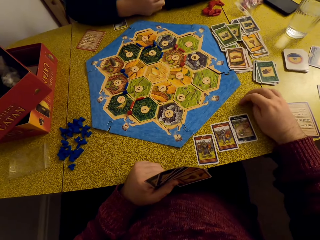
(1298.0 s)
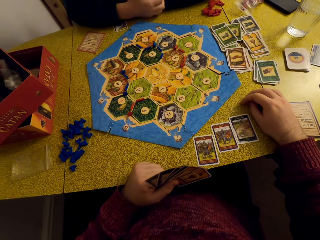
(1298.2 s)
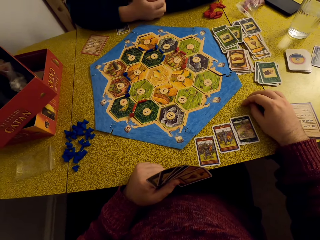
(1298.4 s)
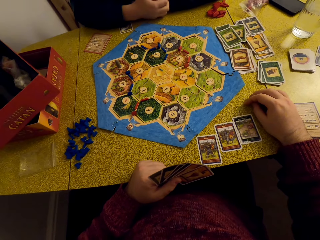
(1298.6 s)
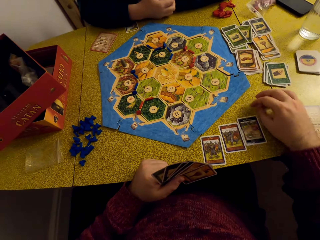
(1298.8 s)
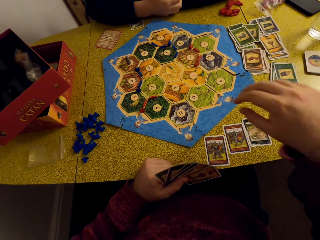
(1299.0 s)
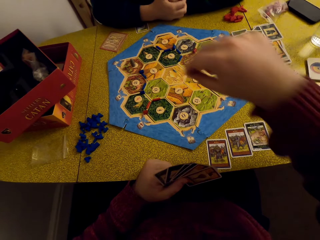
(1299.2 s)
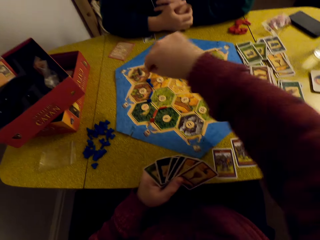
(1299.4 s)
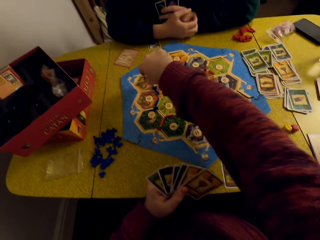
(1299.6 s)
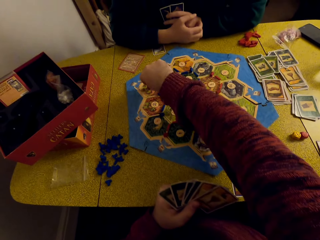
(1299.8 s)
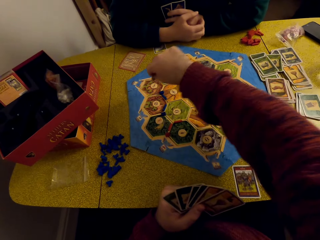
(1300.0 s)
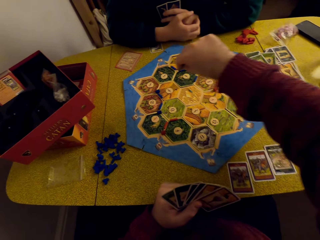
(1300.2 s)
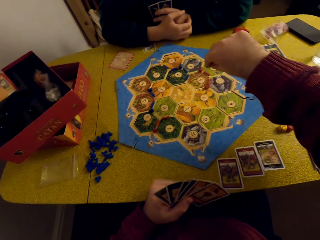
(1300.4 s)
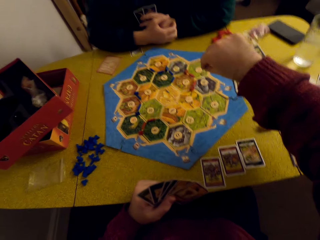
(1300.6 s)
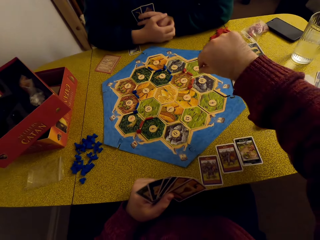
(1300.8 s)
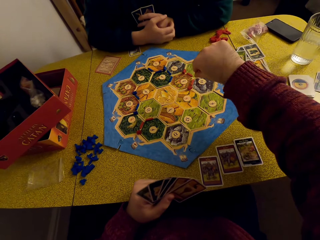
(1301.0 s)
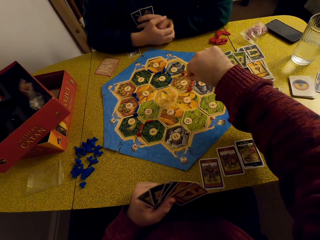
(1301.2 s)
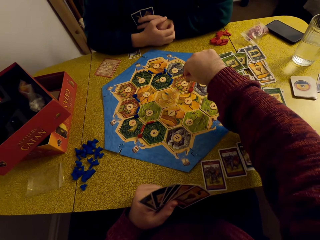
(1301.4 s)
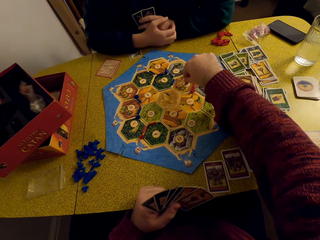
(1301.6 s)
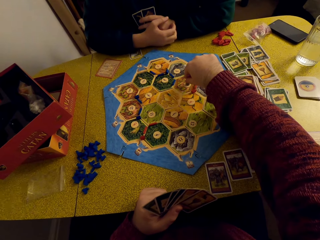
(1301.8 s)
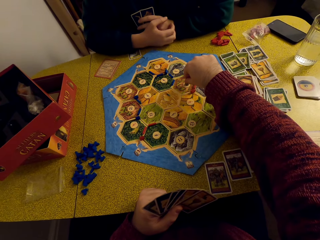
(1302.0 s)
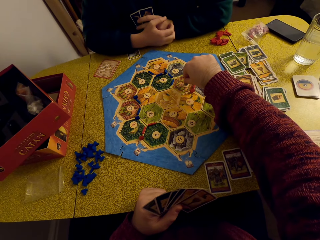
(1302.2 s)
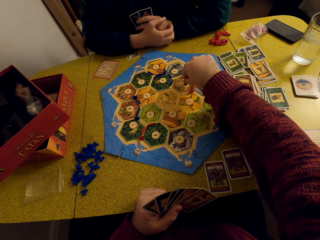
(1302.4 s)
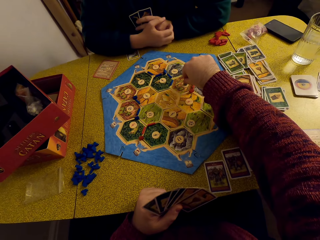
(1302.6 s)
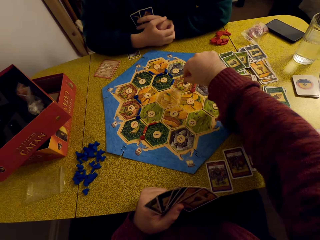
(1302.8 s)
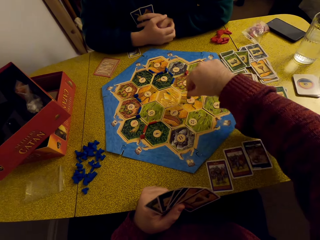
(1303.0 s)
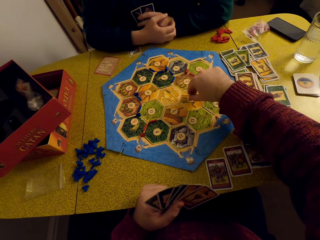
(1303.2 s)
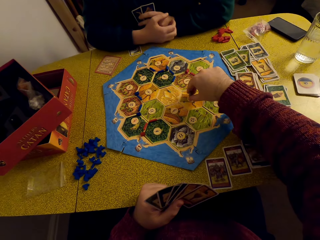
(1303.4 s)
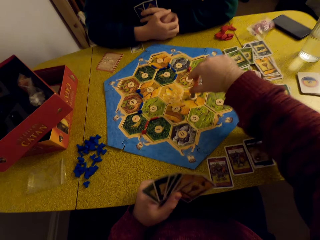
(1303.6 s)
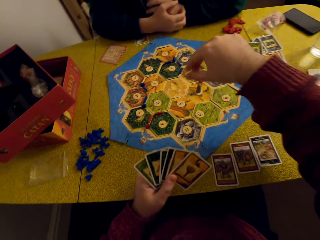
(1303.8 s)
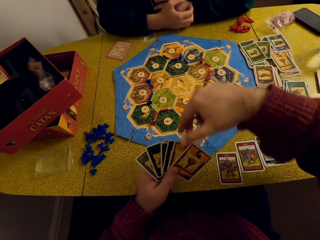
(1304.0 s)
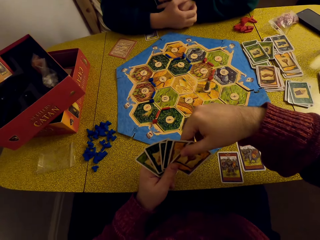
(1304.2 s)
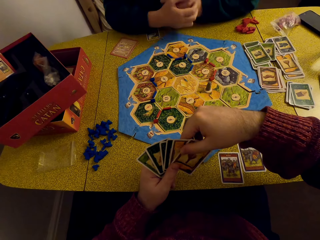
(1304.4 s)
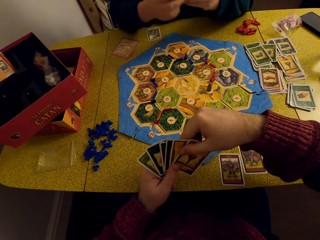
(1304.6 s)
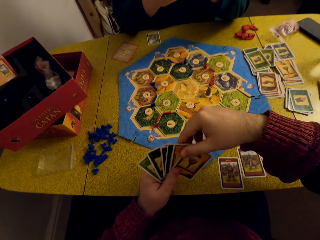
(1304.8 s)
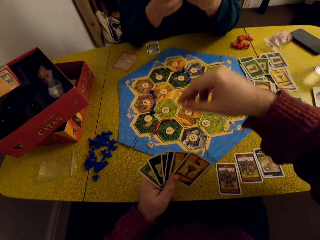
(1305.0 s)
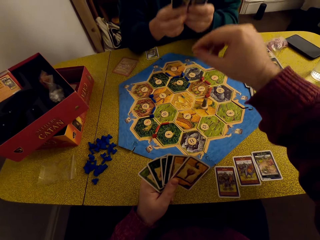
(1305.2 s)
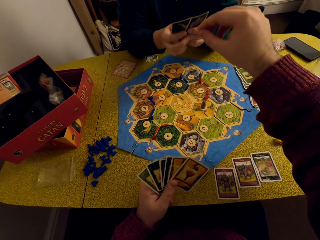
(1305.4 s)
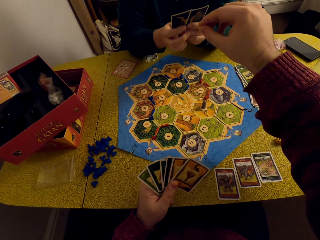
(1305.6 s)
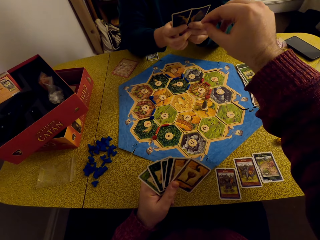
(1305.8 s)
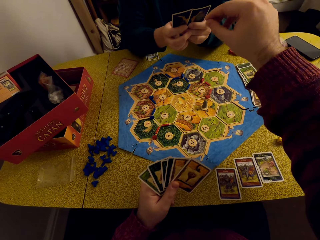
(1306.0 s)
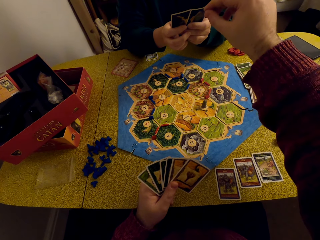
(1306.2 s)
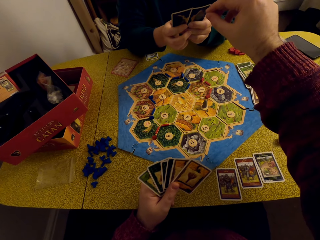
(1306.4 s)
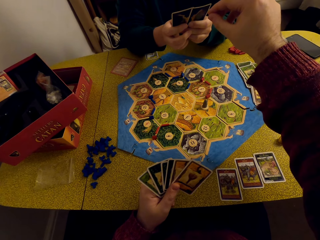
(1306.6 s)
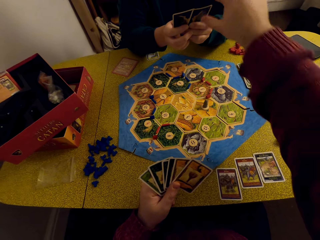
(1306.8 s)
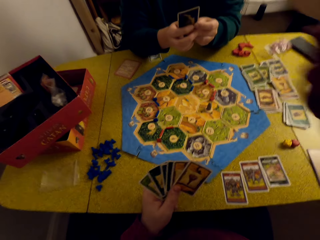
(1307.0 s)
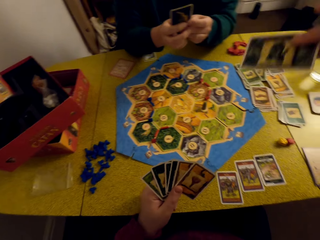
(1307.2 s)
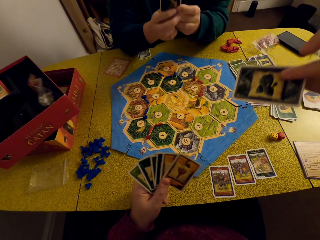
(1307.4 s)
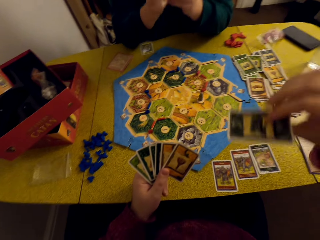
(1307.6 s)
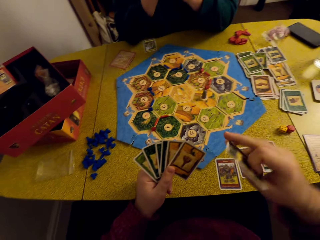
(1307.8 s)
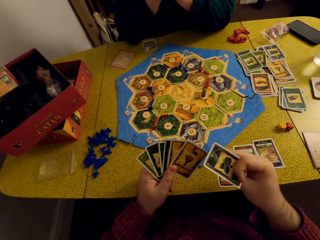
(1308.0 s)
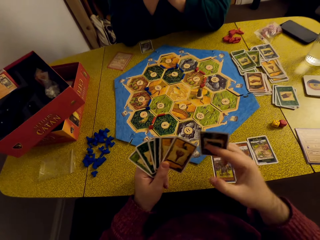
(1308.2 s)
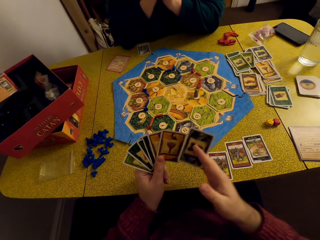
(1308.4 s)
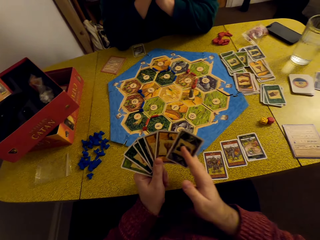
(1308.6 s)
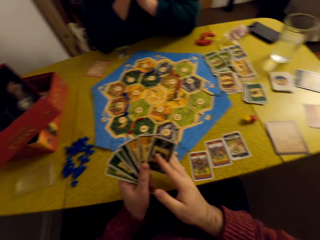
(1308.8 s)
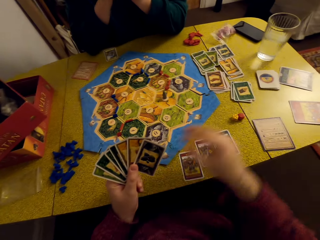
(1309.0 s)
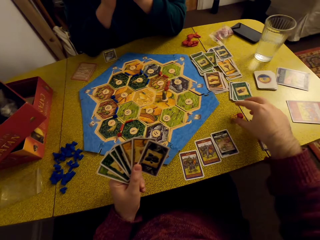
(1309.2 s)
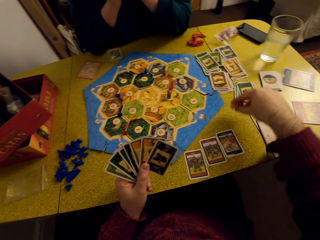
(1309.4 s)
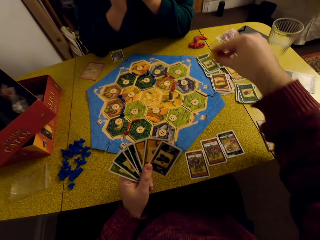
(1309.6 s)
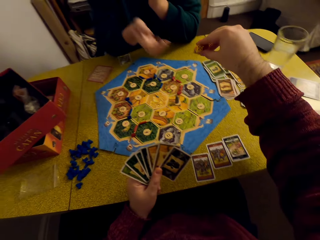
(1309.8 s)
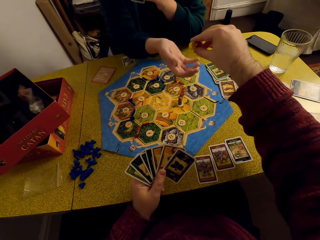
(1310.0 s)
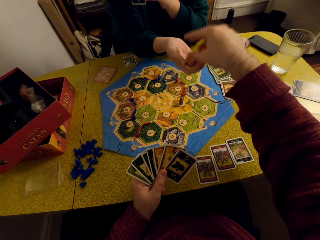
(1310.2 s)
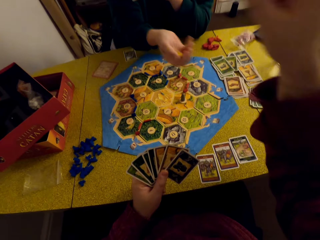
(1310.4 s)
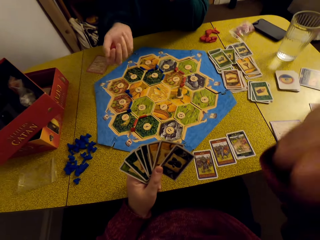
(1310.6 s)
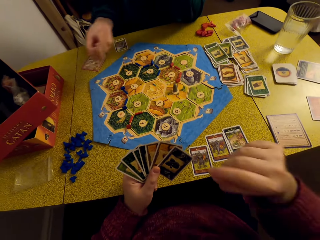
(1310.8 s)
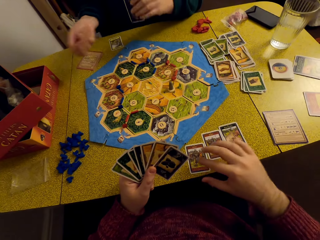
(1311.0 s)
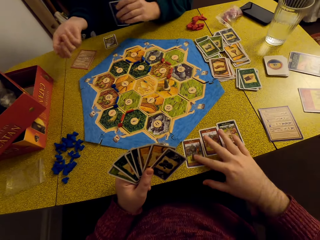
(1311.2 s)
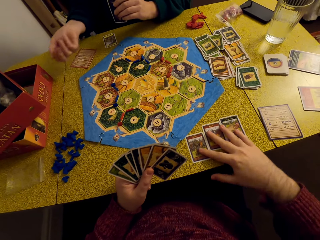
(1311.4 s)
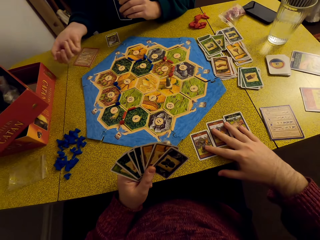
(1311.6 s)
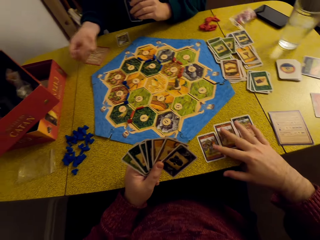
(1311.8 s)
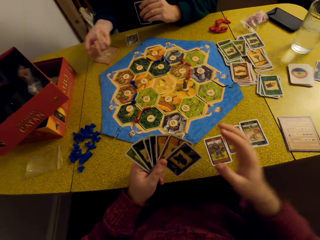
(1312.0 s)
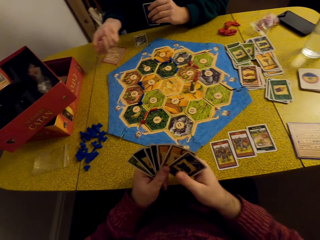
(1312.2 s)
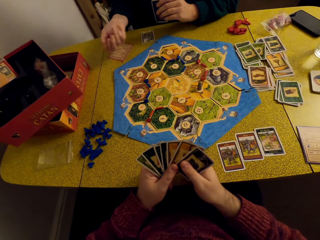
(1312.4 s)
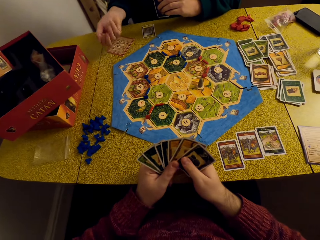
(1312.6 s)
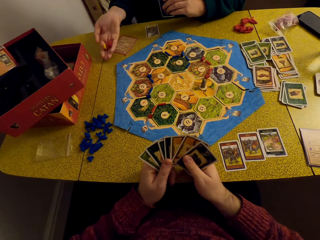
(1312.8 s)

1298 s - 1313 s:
The camera wearer puts the dice on the table. He talks to a woman. He picks up the game piece. He moves a robber on the Catan board. He places the game piece on the board. The woman talks to the camera wearer. The camera wearer moves the game piece on the board. He talks to the woman. He picks up a resource card from the woman's deck. He places the card in his deck. He picks up the dice on the table. He hands the dice to the woman. The woman rolls the dice. The camera wearer moves the cards away from the game board.

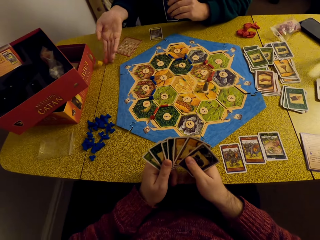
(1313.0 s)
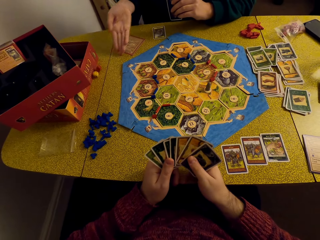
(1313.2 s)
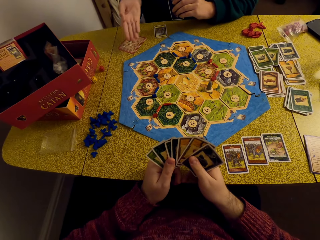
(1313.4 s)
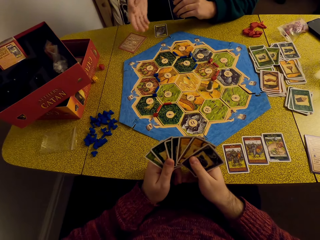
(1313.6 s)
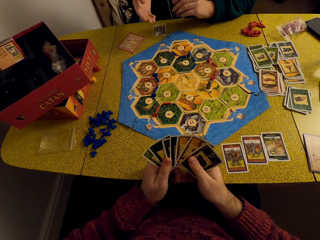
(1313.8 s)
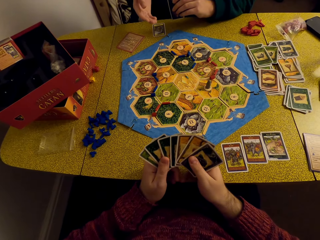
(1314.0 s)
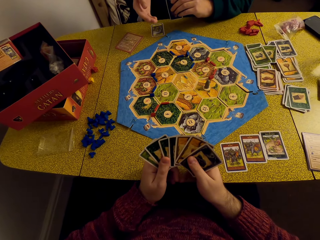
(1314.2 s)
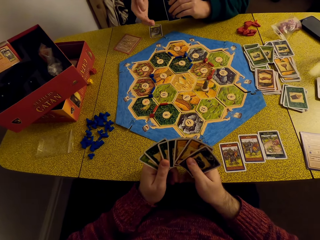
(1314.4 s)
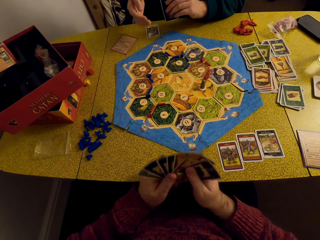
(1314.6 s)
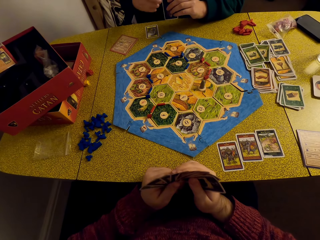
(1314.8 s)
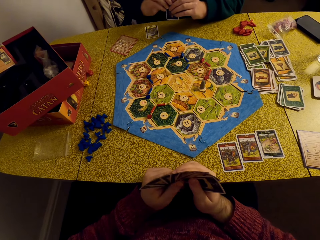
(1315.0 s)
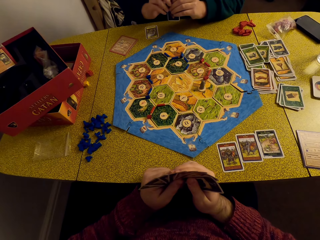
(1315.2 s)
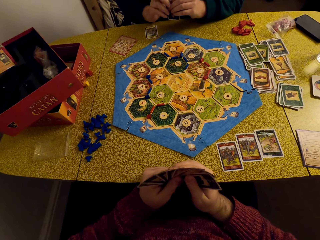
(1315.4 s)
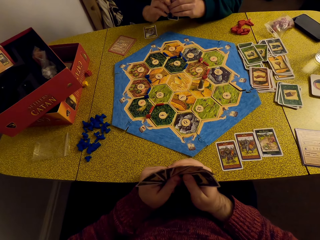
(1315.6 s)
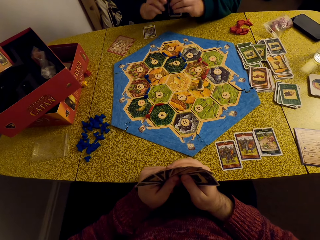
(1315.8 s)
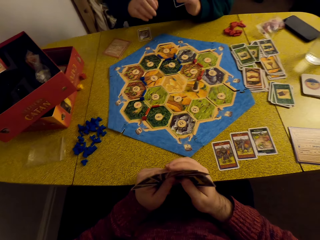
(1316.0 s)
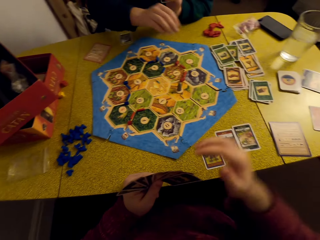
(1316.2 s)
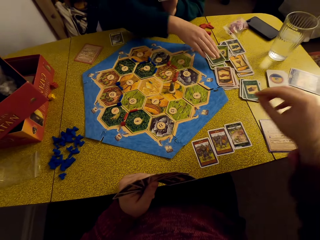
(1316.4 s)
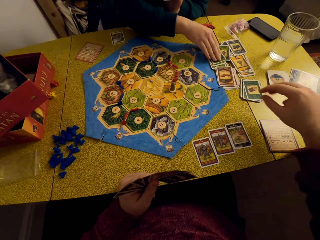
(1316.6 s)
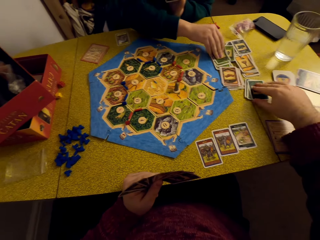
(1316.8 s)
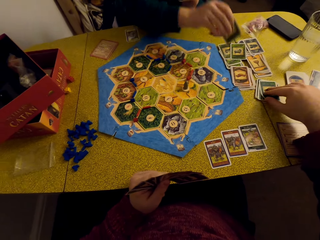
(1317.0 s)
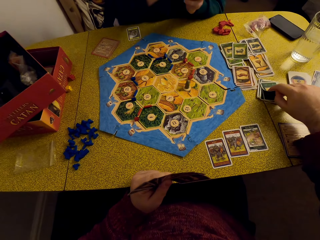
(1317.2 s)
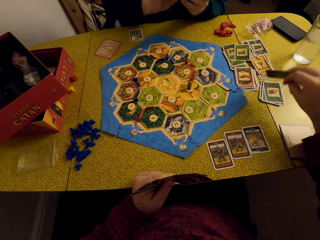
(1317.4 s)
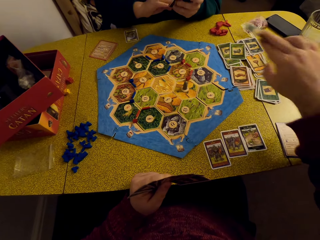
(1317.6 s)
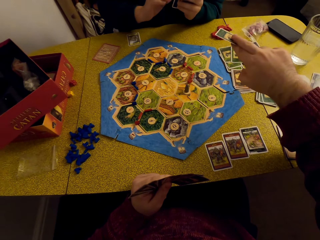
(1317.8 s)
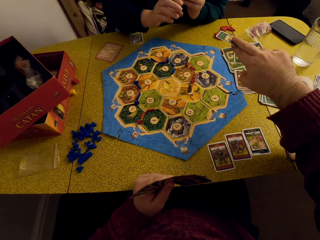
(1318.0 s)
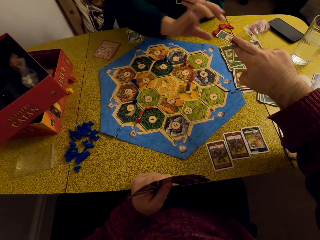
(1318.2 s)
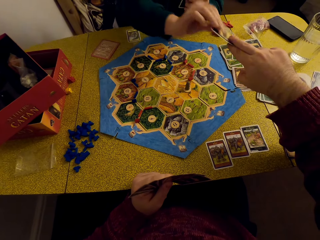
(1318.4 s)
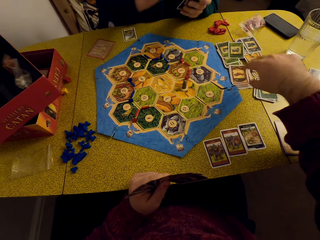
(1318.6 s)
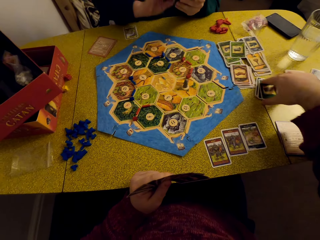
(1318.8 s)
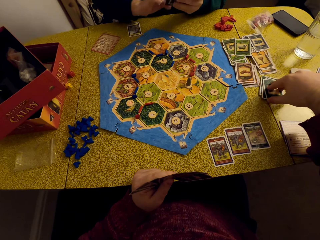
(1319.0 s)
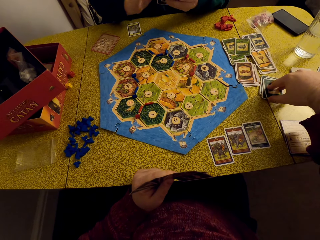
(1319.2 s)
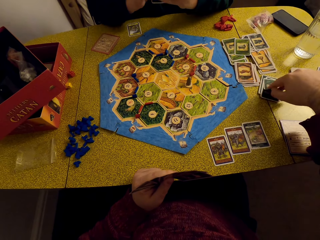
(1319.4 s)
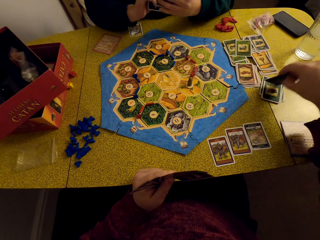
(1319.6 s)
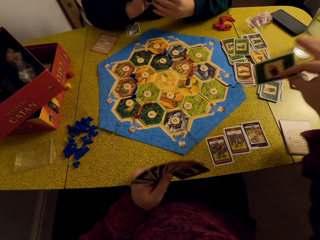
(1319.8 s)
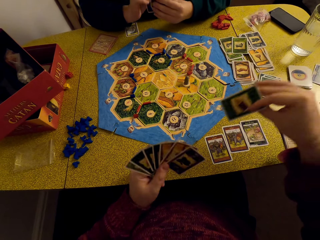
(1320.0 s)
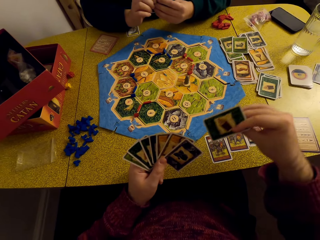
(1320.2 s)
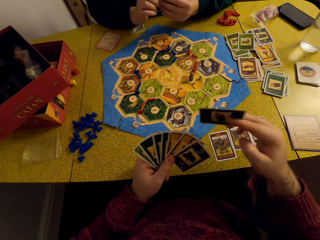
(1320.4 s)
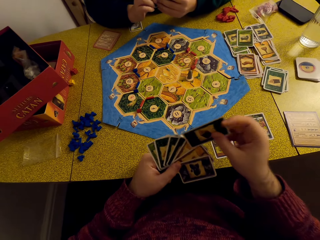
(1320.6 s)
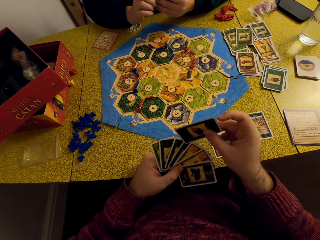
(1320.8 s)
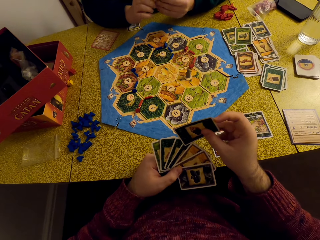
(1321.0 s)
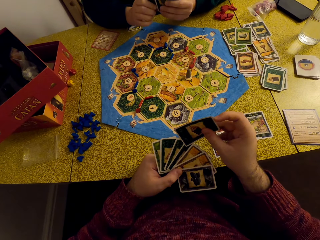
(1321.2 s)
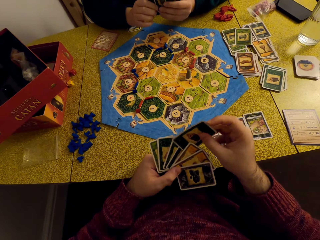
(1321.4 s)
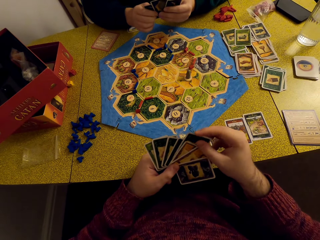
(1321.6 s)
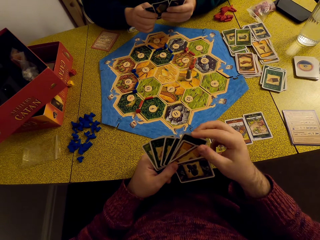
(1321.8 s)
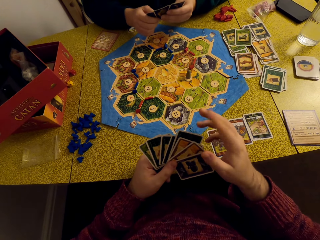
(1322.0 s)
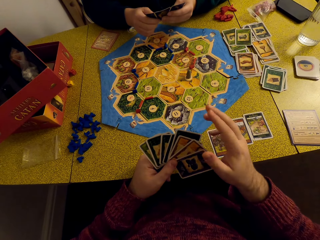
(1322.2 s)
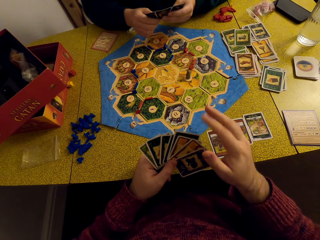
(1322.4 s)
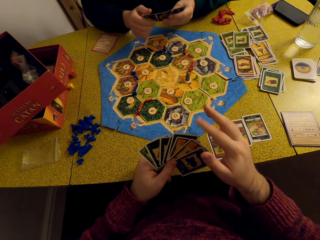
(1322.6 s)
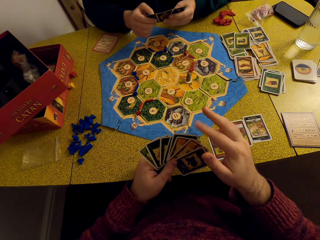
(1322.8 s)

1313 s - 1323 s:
A woman throws the dice on the table. The woman talks to the camera wearer. The woman picks up a Catan resource card from the table. The camera wearer picks up a resource card on the table. He gives the resource card to the woman. He picks up a resource card on the table. He places the card in his deck.
